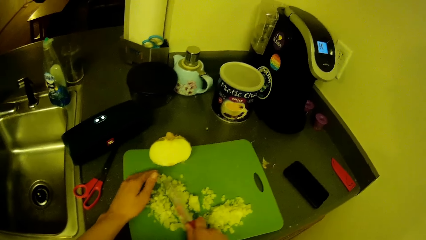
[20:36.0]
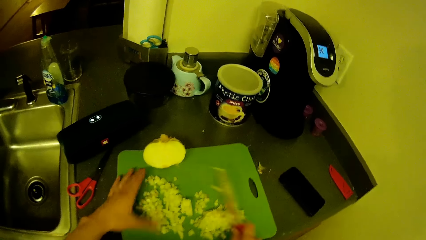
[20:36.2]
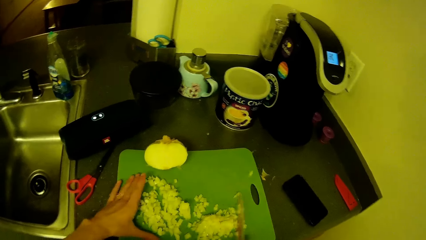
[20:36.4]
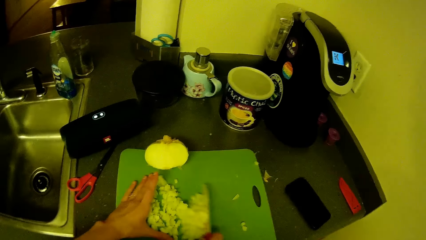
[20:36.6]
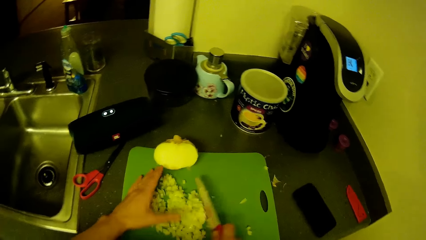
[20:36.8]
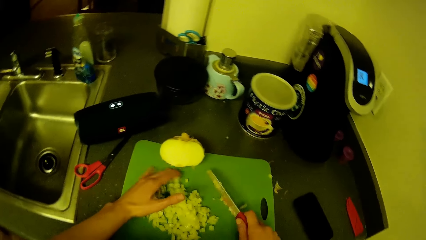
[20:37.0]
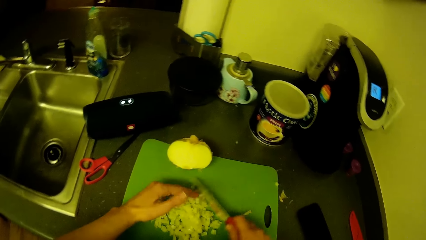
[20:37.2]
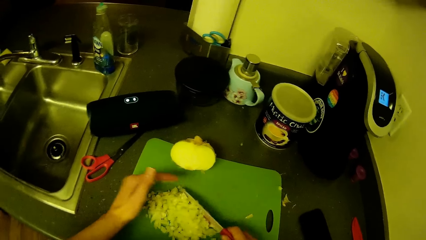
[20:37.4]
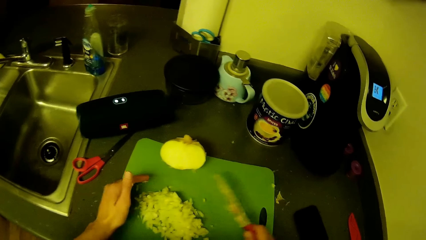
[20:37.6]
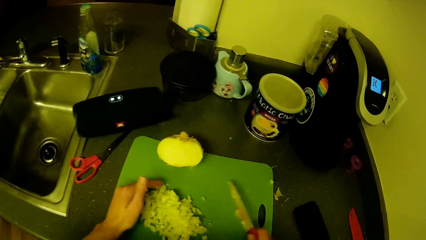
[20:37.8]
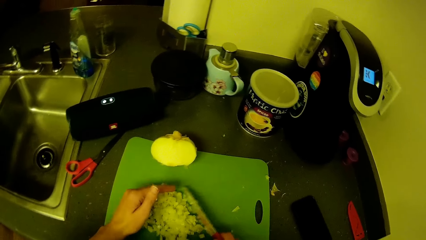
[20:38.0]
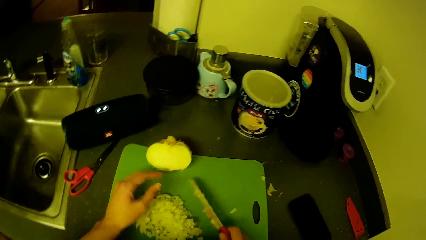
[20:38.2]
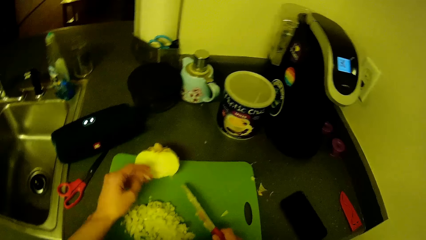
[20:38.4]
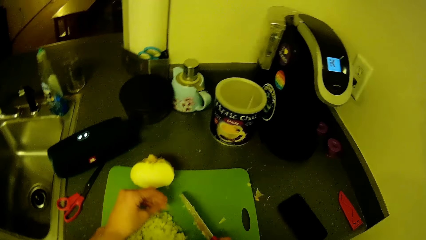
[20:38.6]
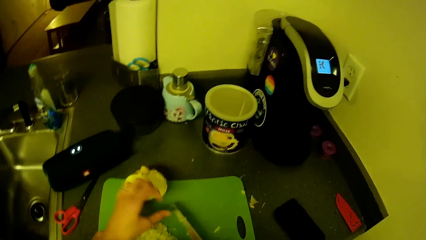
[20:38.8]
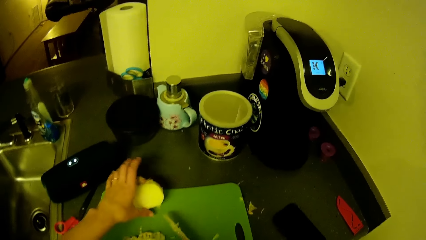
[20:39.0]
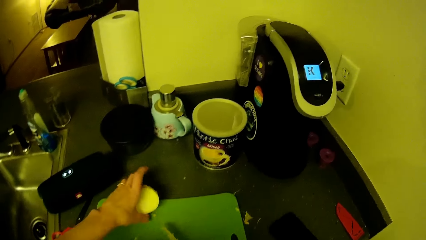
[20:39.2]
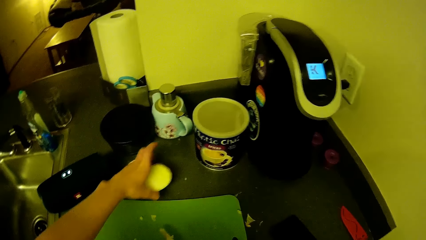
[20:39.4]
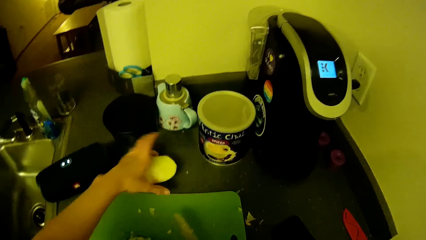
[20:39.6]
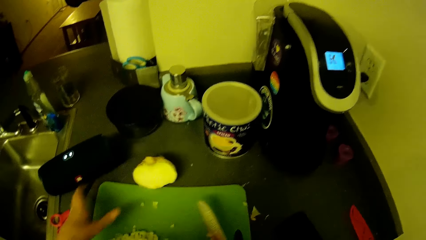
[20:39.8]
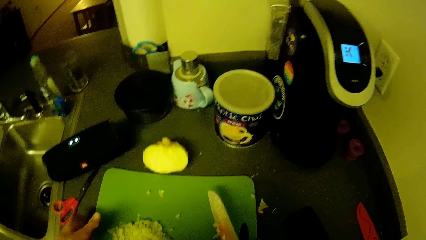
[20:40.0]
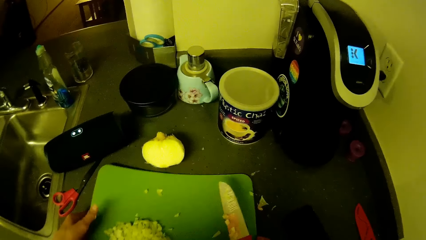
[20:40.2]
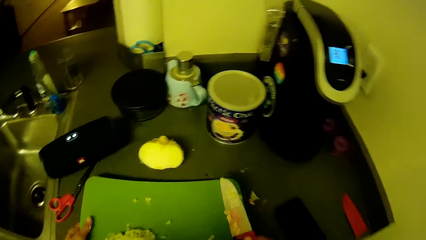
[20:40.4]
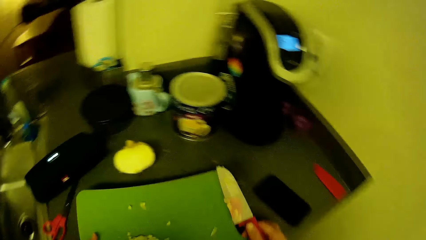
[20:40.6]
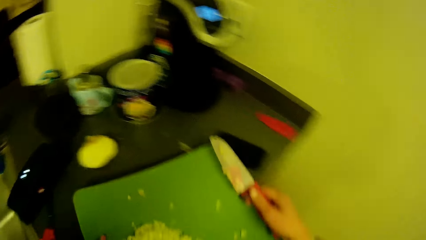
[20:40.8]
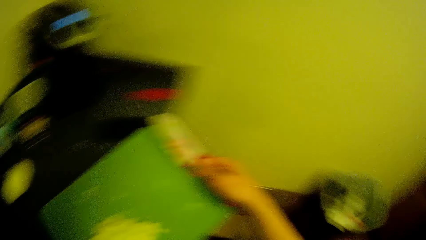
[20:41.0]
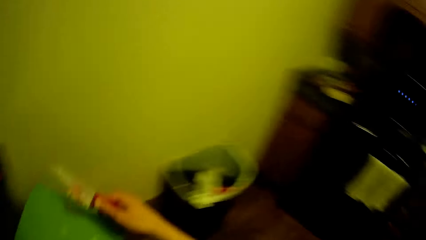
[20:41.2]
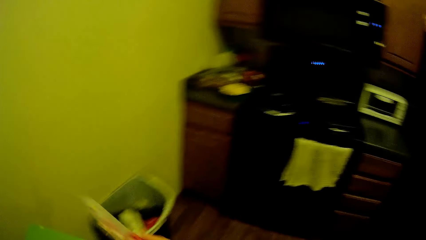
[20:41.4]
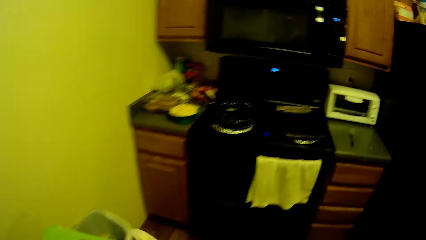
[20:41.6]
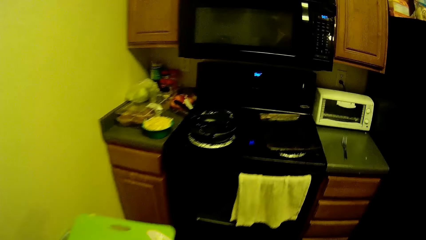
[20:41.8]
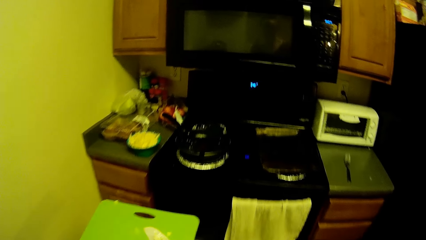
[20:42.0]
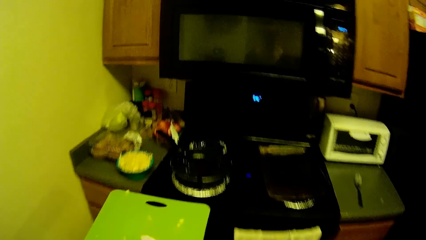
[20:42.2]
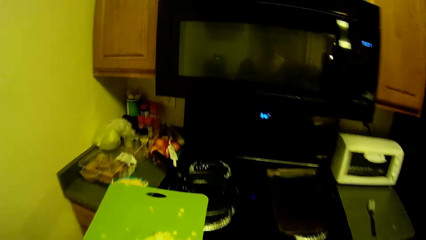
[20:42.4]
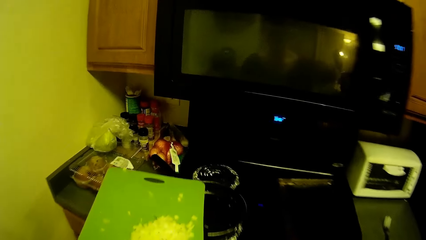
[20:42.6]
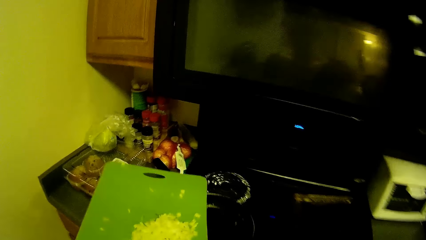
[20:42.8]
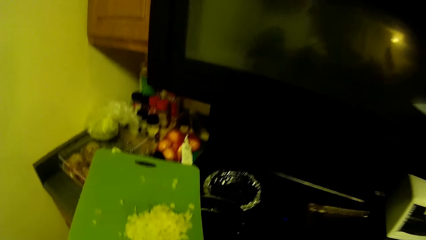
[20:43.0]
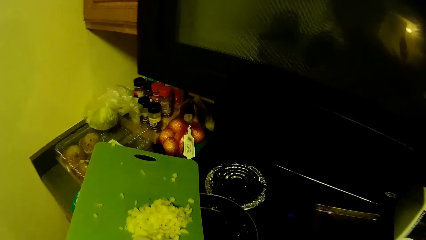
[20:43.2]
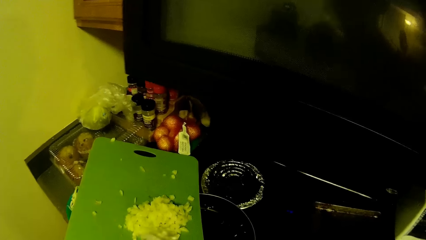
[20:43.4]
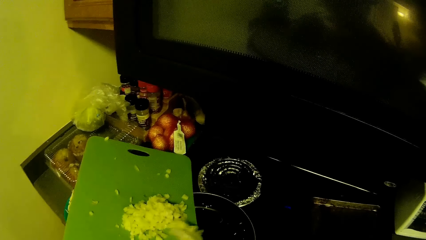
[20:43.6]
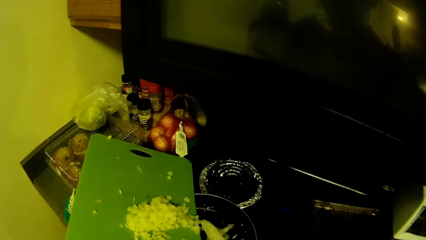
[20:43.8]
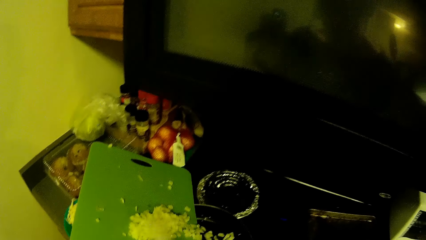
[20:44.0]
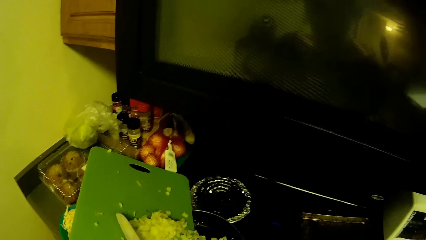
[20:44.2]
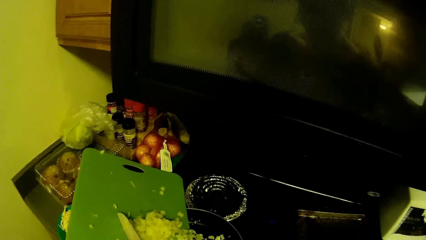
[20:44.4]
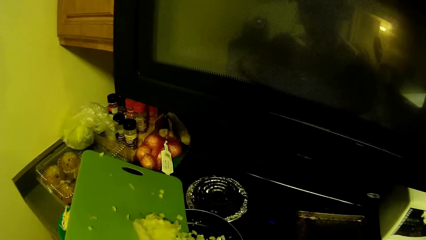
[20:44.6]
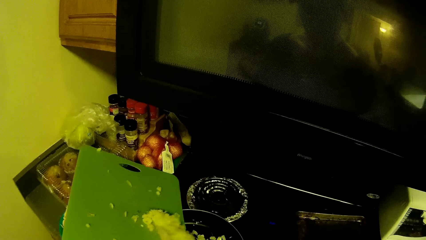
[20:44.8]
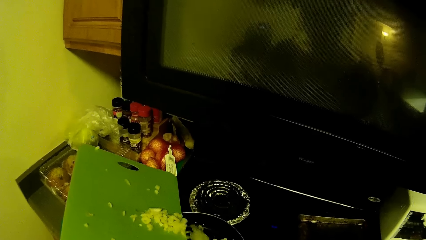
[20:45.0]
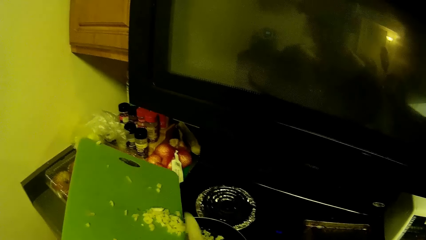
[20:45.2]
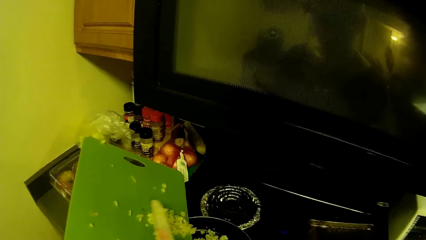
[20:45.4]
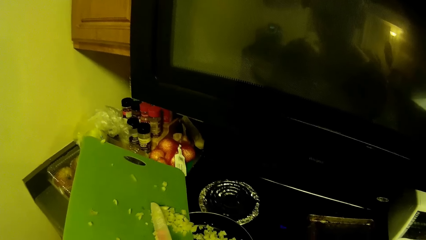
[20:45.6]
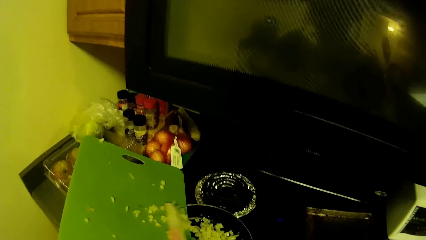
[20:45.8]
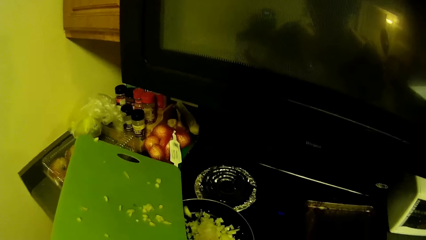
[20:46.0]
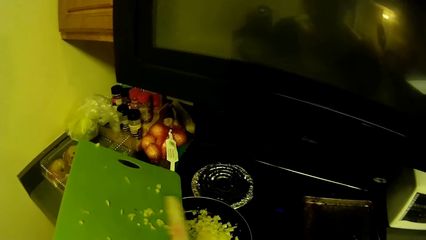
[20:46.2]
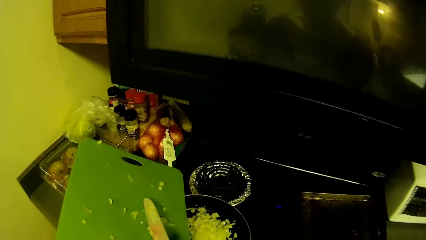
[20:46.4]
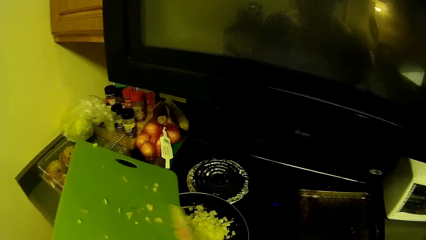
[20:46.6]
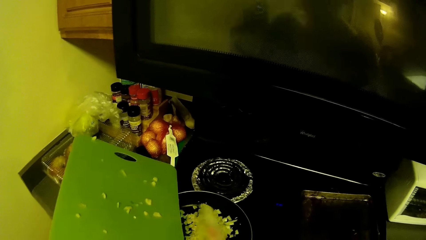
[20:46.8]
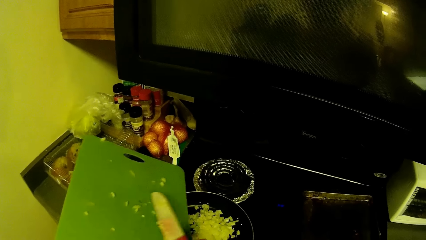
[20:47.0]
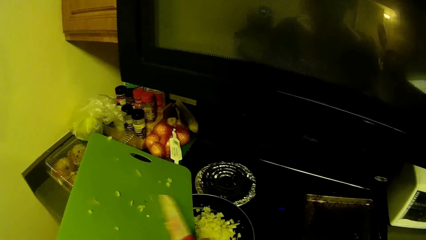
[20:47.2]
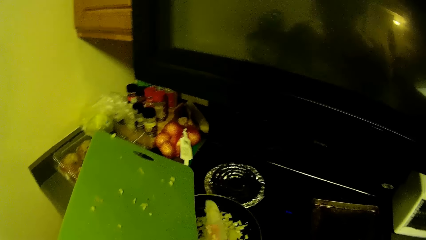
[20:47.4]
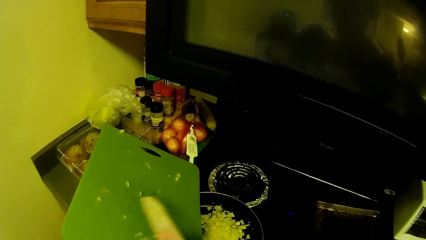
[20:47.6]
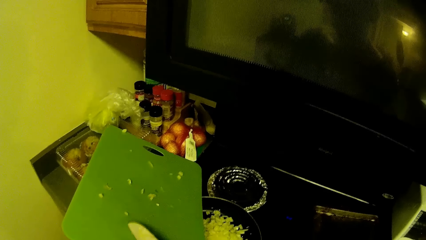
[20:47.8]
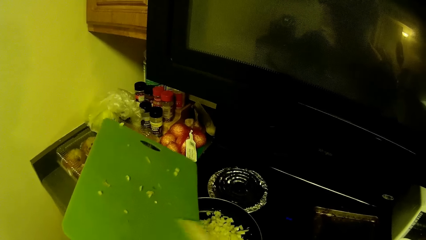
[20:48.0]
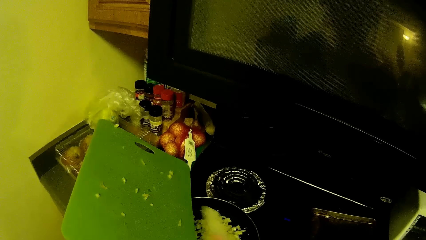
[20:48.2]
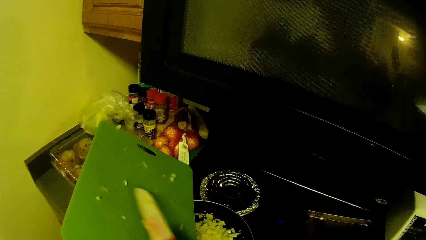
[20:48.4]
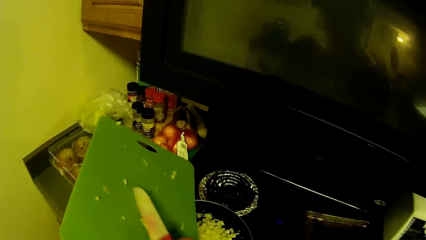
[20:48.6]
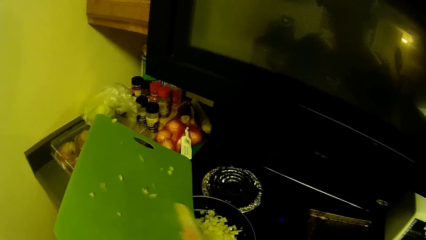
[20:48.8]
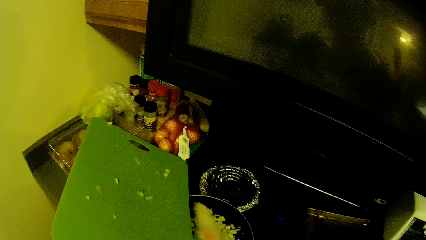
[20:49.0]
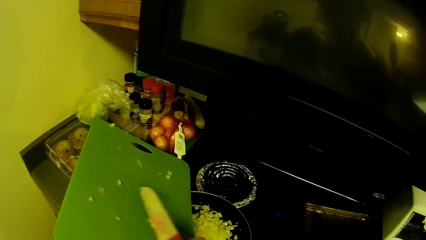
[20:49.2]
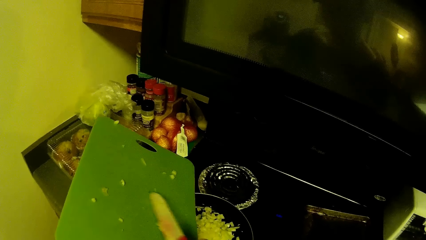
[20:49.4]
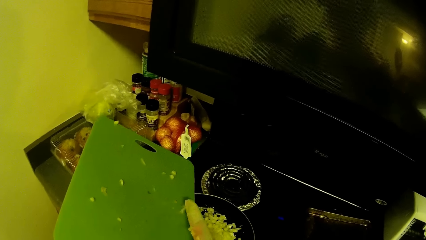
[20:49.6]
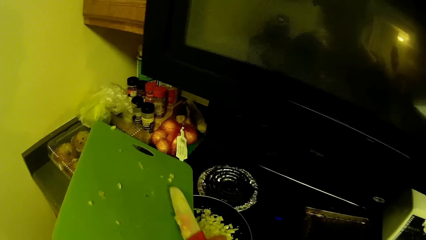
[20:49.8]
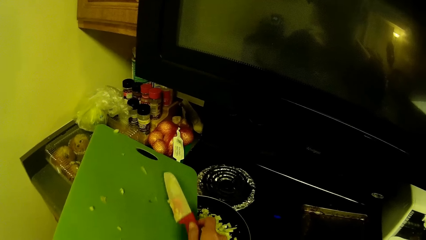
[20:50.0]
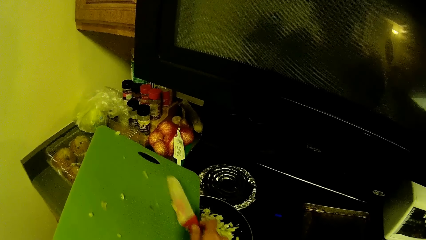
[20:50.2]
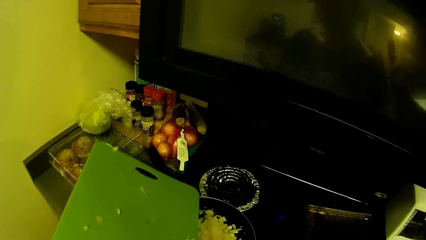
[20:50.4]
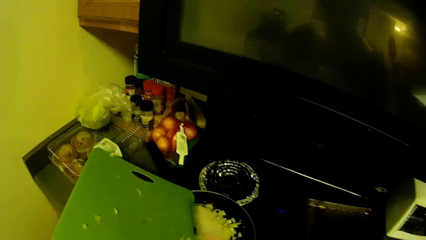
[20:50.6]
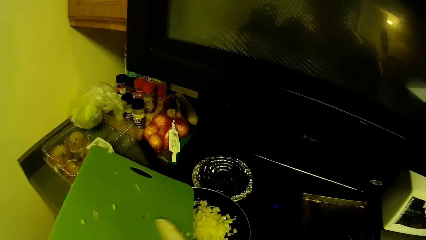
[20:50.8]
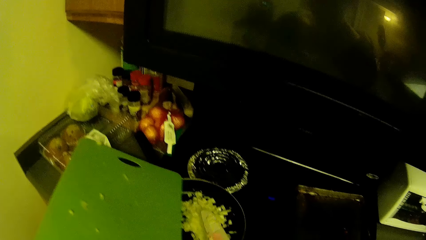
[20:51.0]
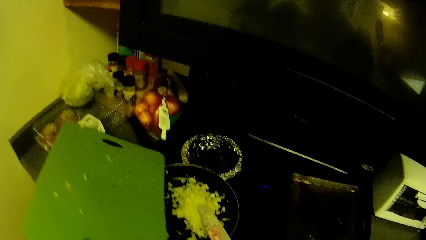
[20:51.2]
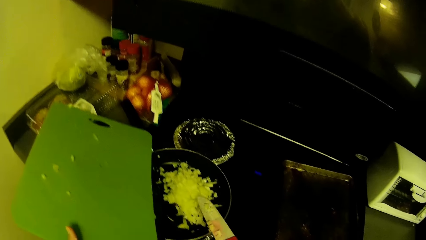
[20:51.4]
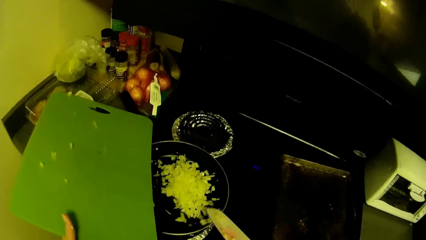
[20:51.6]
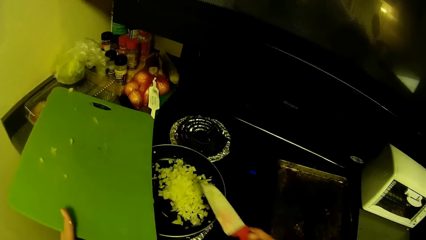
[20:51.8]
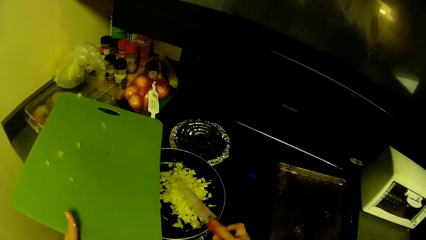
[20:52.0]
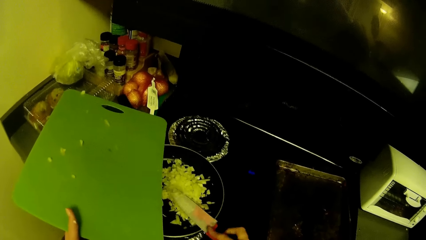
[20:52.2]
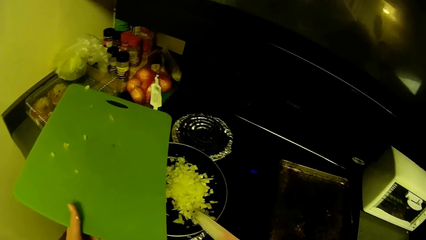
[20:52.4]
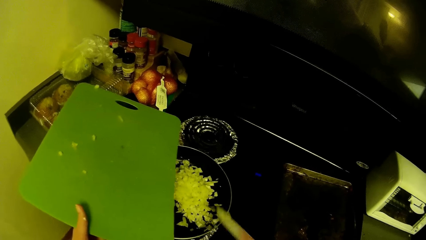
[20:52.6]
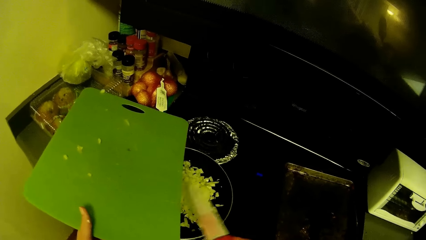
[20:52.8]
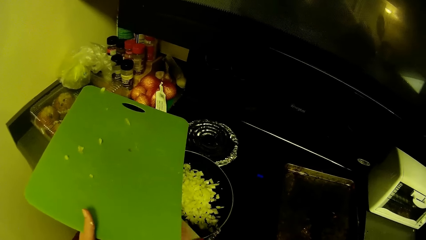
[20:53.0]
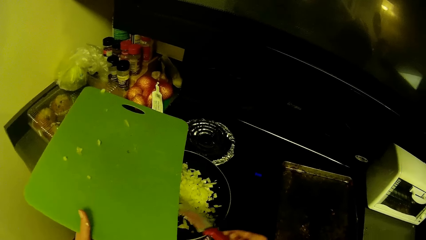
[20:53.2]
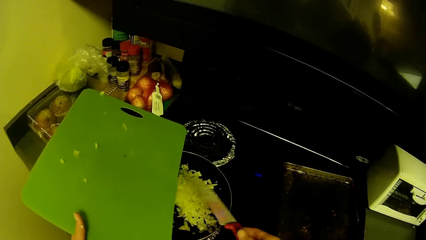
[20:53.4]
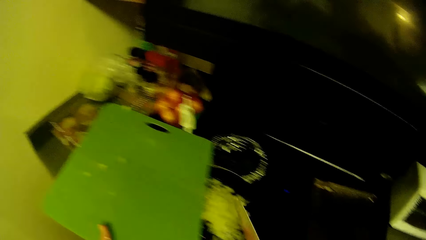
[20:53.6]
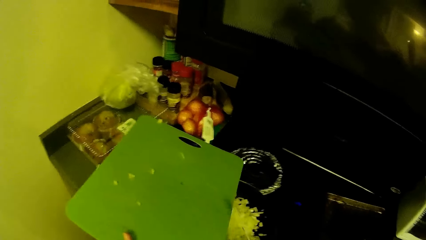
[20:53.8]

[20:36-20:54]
The camera wearer swings a hand. He moves a piece of garlic or onion from the tray to the kitchen slab with his left hand. He swings a hand. He moves the tray from the kitchen slab to another kitchen slab with both hands. He turns the body right and walks in the kitchen. He pours out the pieces of garlic from the tray into a frying pan with the knife in his right hand. He removes the sticky onions from the knife.
